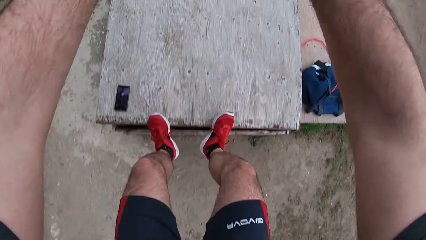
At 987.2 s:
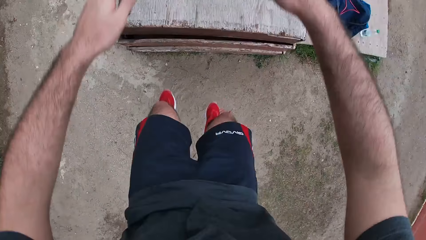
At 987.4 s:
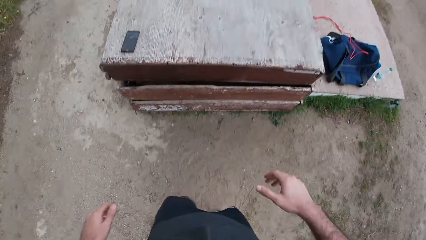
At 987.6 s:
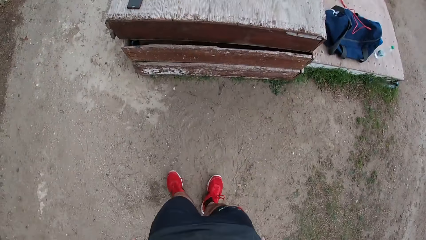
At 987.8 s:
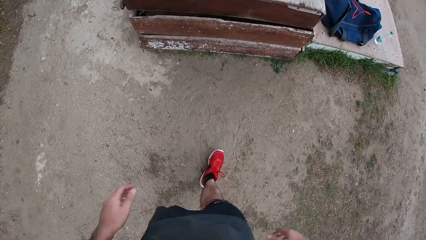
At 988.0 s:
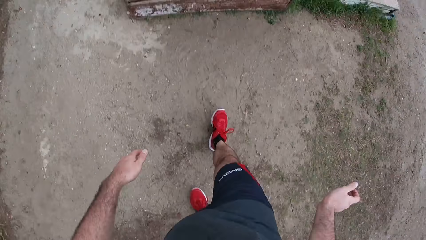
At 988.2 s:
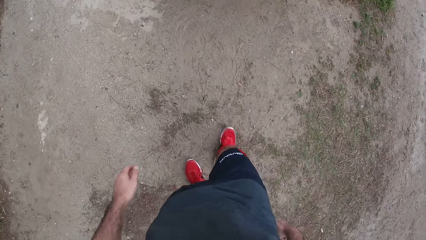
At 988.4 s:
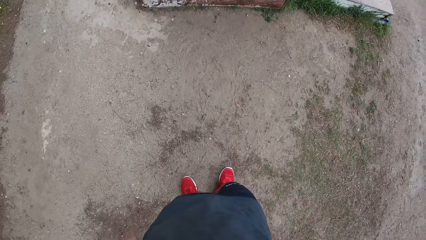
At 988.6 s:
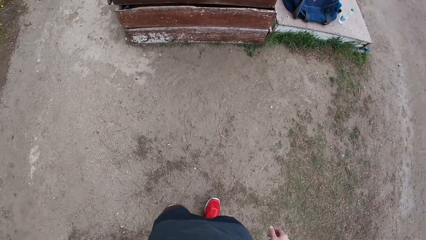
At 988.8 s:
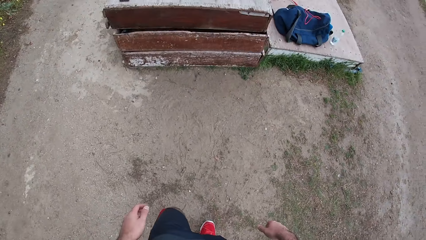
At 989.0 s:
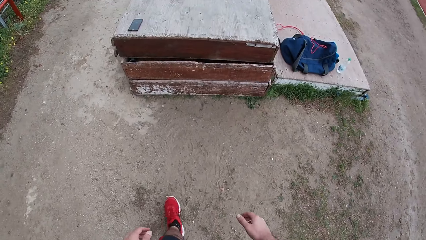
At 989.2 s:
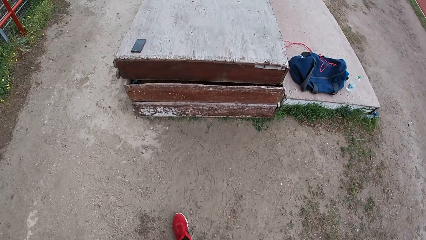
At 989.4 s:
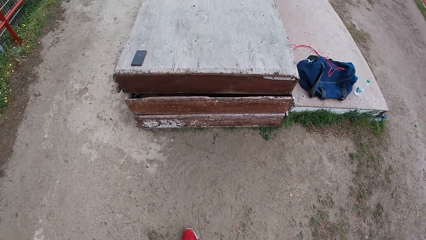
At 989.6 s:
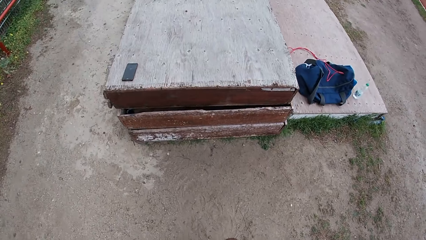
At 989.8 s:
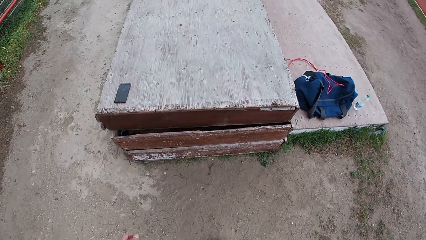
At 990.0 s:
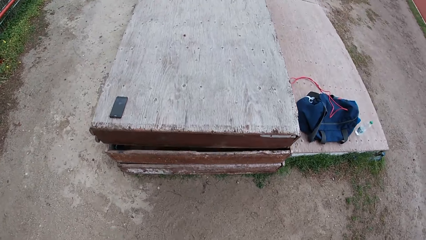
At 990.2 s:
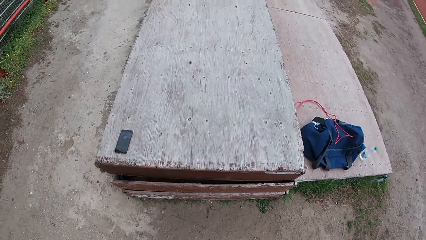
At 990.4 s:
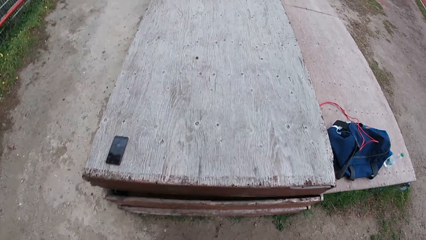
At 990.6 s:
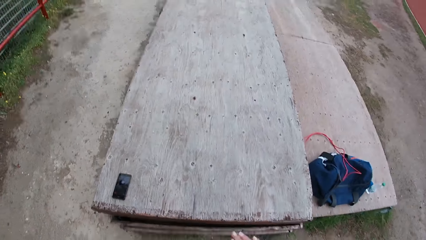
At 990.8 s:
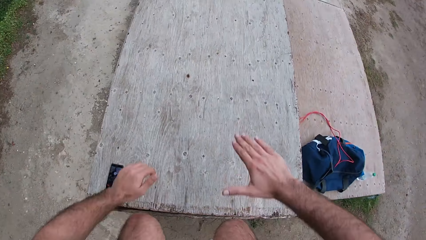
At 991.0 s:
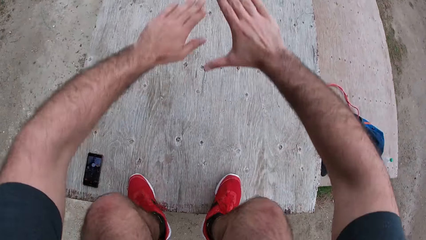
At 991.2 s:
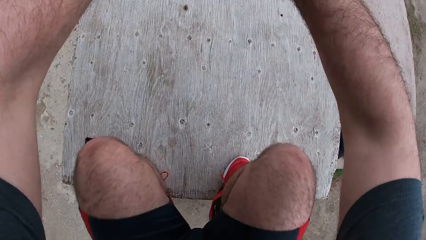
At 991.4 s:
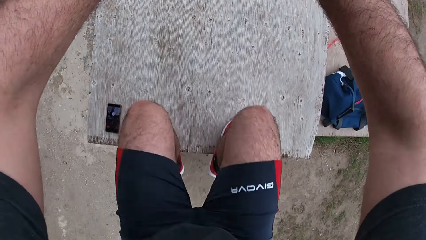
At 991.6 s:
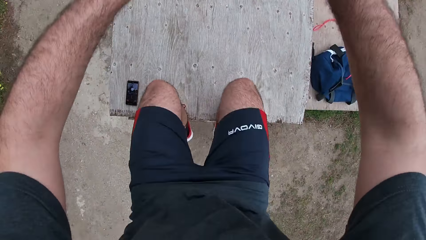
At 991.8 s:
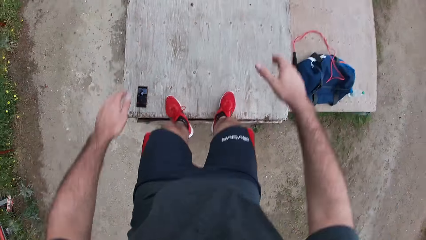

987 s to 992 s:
The camera wearer continues jumping while squatting on the table.

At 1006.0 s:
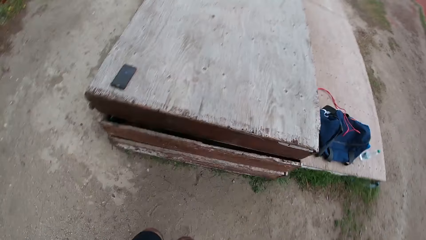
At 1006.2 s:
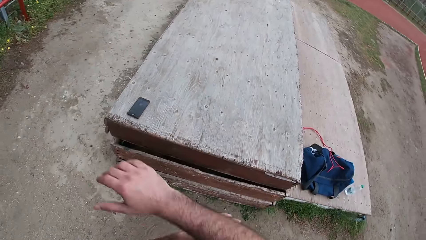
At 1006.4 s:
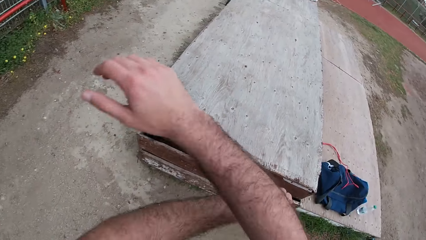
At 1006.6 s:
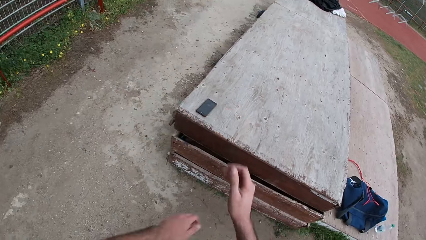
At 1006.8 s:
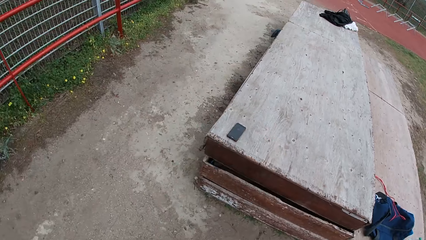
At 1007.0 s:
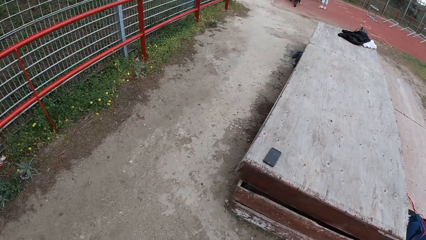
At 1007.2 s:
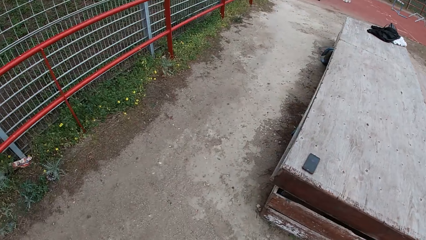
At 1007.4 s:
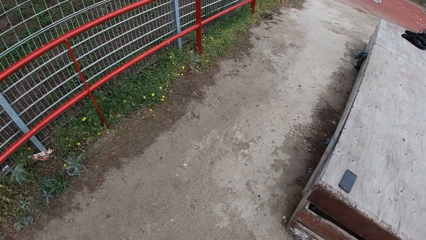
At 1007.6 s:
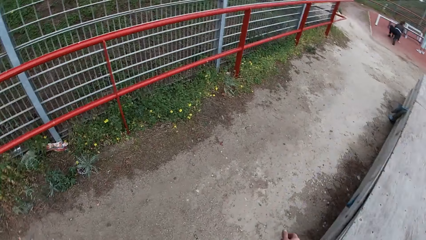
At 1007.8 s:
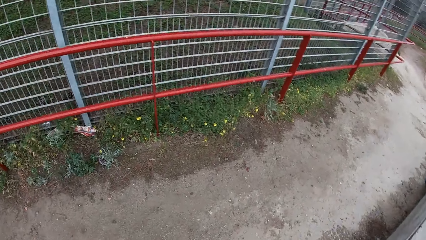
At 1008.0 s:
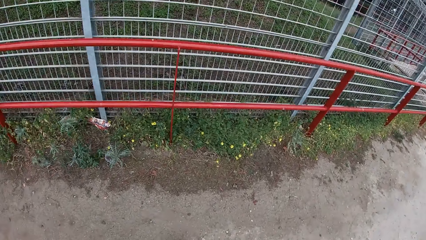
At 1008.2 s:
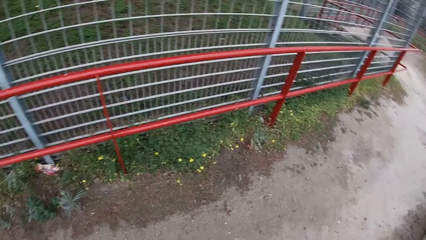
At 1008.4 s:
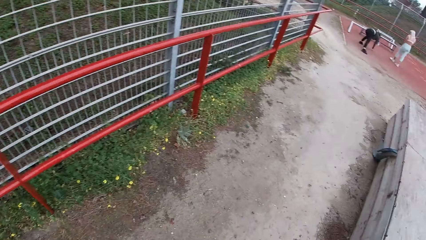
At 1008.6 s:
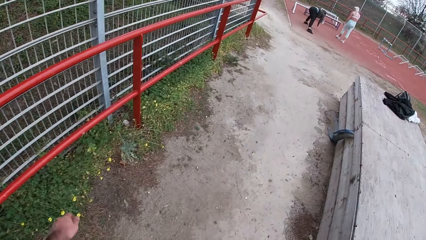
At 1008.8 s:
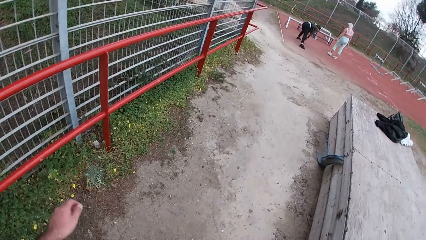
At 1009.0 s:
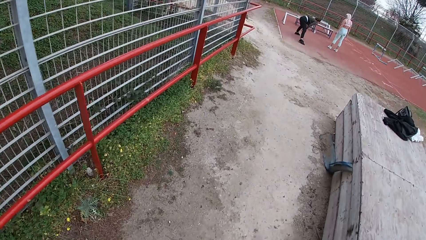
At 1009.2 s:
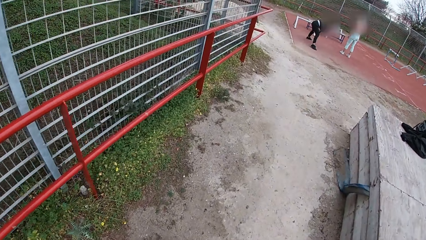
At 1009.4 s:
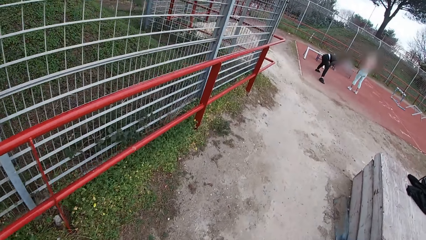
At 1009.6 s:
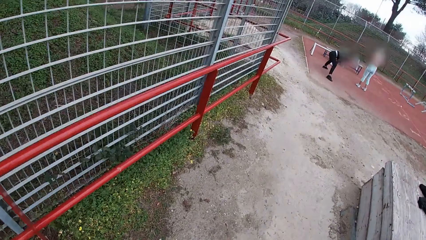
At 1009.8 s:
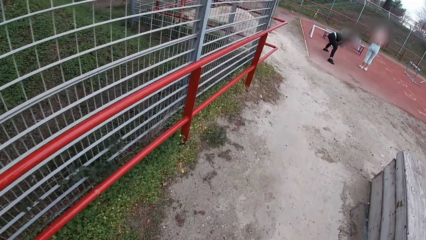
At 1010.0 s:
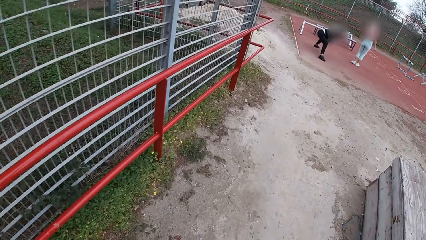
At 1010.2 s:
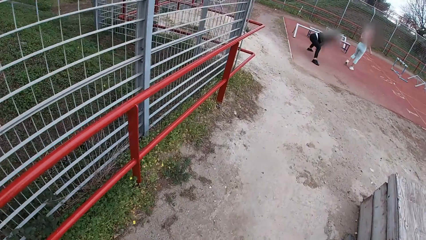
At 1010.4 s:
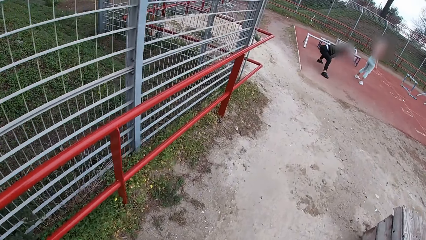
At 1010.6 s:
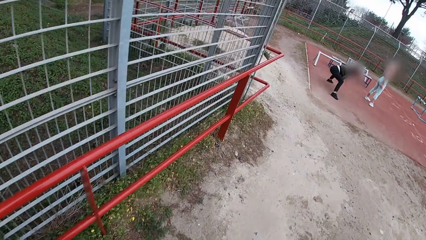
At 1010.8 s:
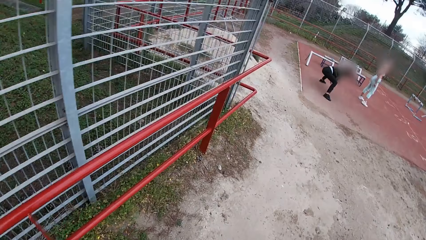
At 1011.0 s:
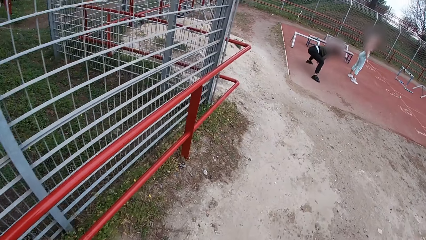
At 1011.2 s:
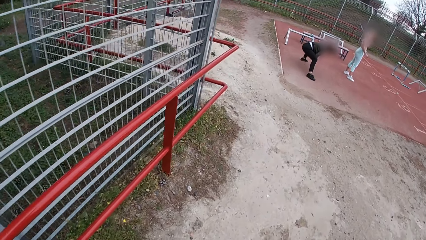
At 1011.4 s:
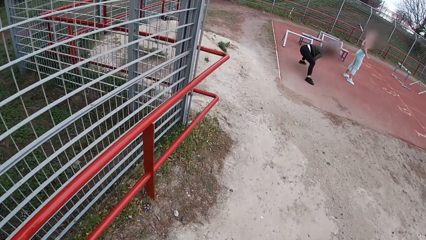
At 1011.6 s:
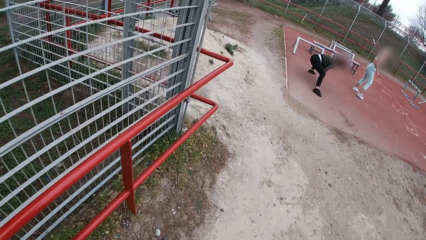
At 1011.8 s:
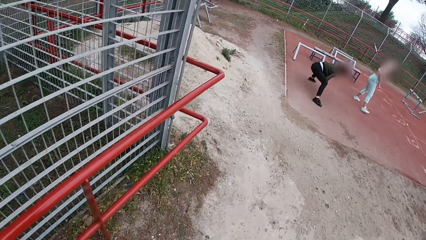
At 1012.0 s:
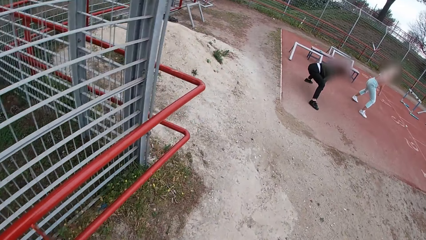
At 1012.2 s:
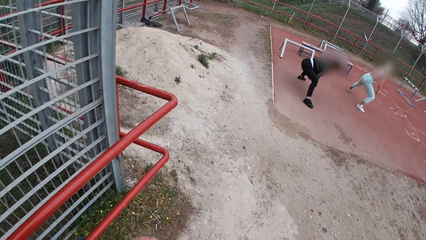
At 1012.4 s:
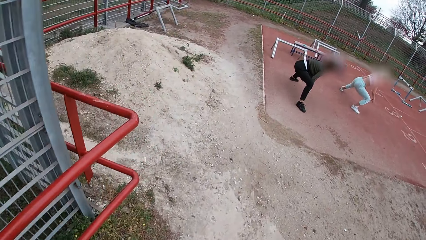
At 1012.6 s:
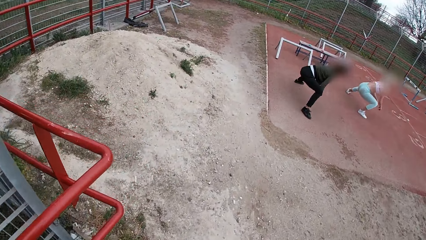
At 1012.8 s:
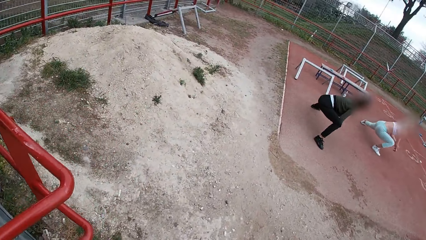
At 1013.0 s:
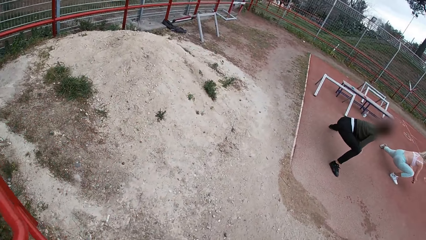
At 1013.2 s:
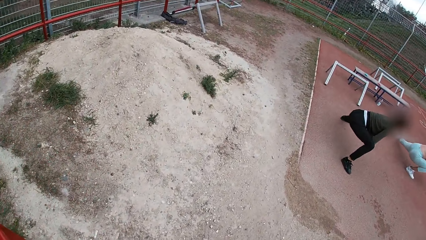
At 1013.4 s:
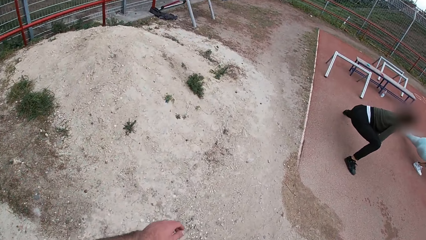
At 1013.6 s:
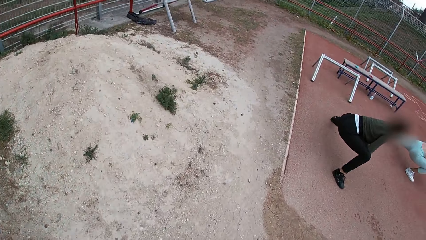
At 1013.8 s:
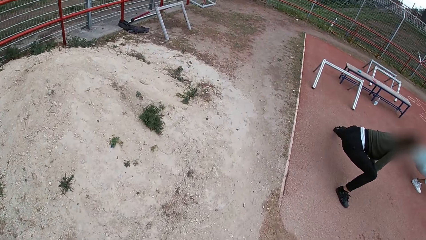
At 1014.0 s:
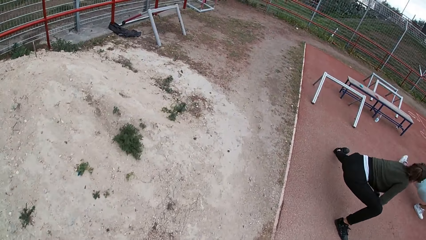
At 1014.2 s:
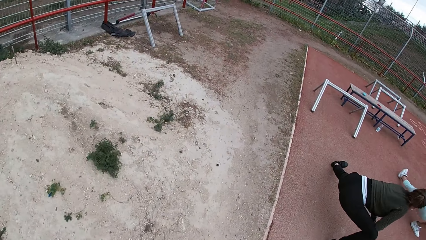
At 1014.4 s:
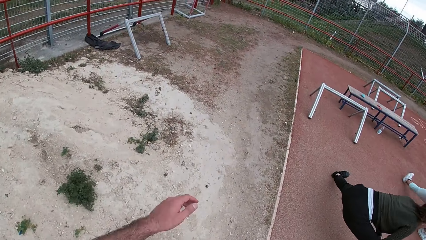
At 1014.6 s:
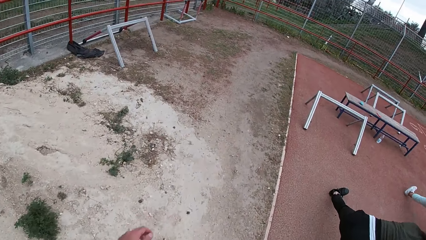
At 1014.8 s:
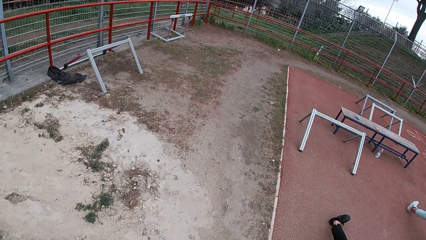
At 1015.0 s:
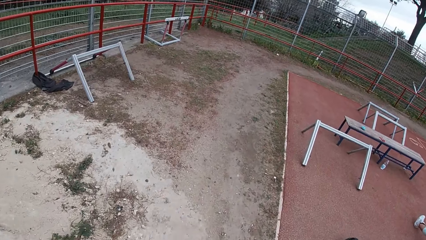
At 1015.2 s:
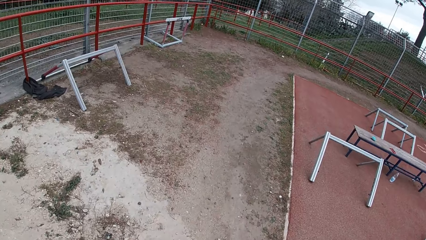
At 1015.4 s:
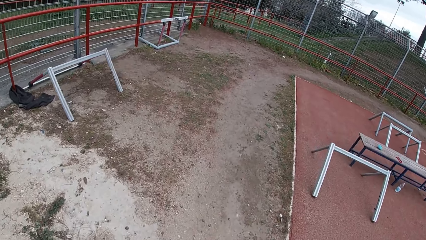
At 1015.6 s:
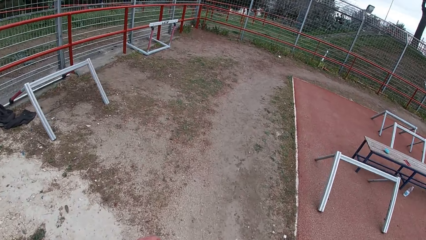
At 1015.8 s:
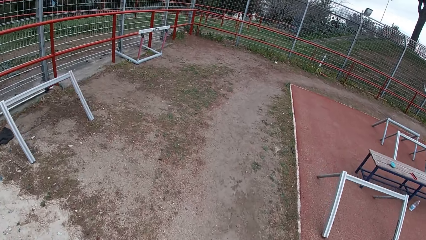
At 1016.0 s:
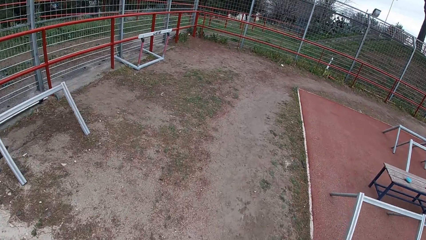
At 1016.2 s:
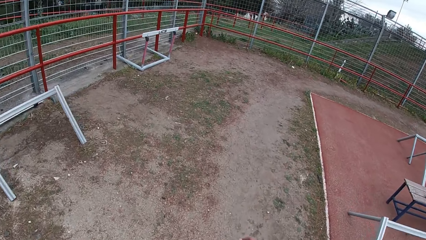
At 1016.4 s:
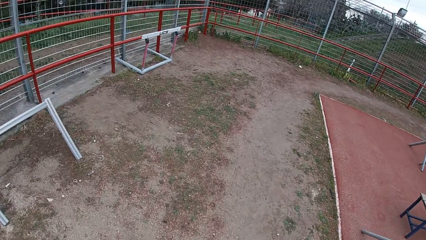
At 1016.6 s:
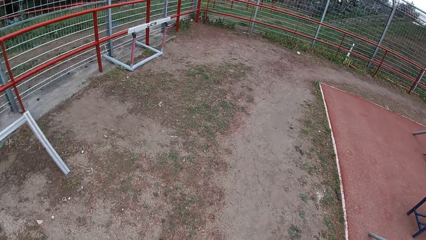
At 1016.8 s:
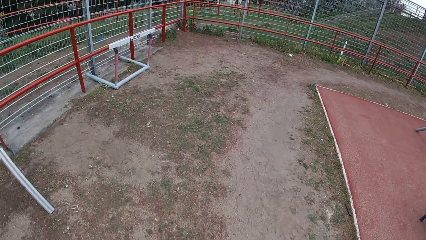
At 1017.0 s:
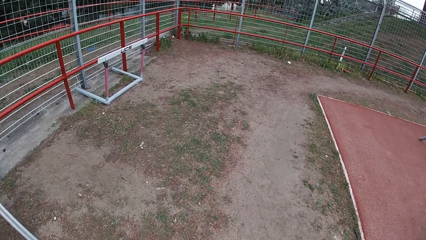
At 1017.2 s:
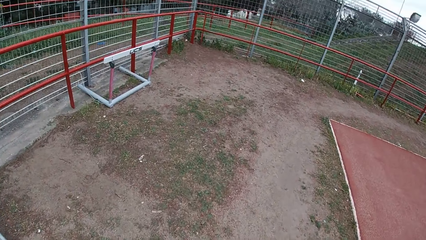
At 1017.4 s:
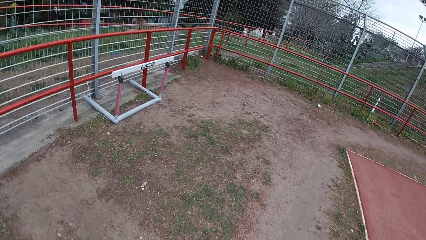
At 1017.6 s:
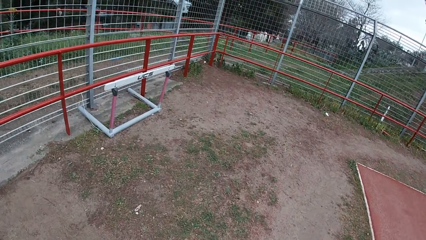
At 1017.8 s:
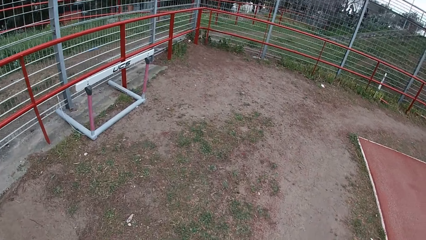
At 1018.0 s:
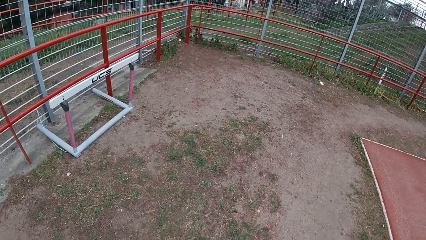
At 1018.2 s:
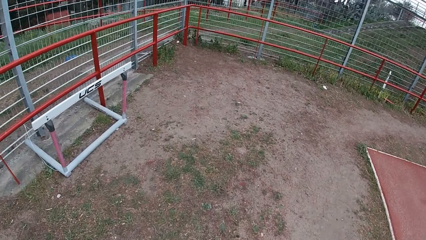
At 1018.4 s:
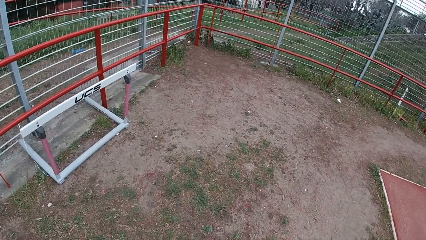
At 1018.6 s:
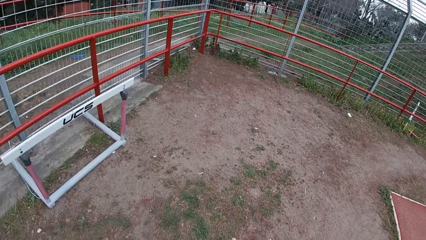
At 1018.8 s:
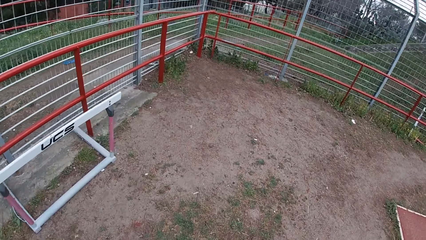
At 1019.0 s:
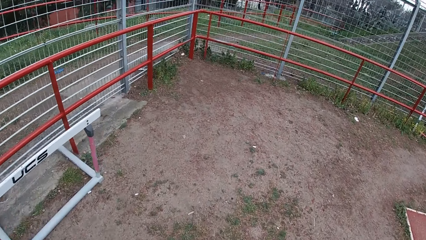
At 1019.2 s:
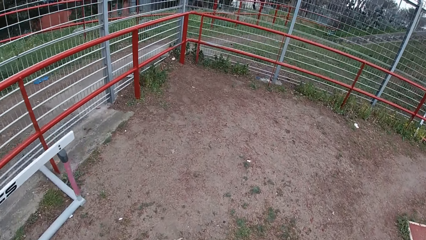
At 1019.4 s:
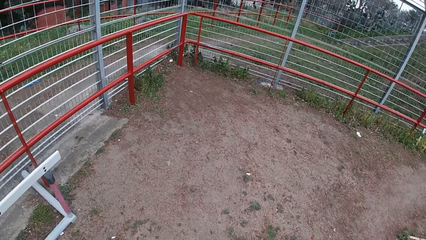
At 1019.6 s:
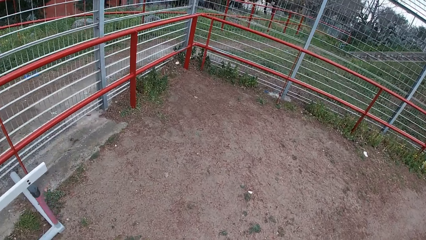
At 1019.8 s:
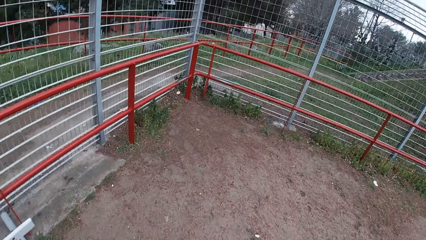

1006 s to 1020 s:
The camera wearer walks towards the railings in the park. They walk along the pitch. They walk past a woman and another woman.
